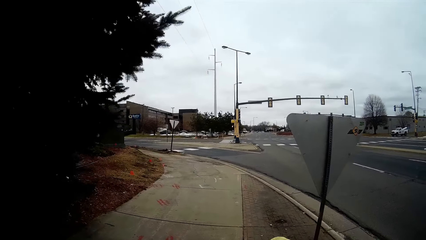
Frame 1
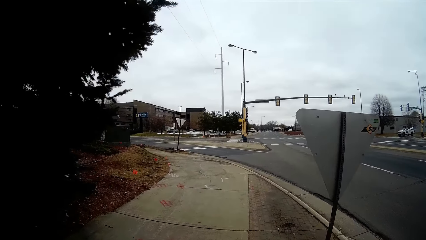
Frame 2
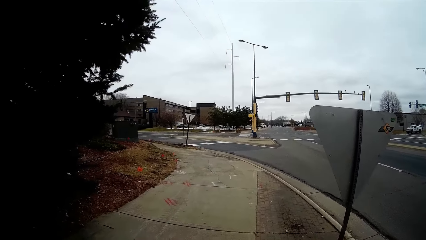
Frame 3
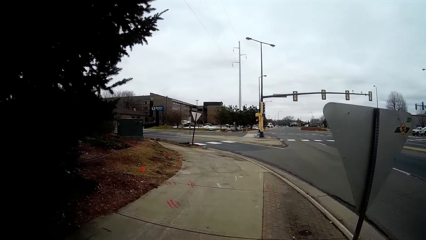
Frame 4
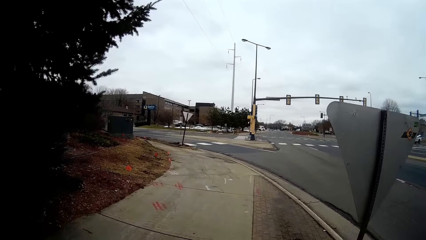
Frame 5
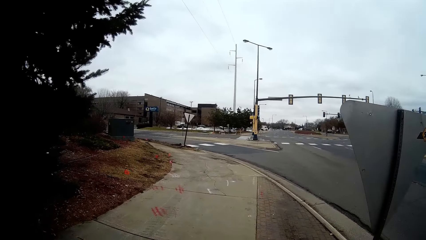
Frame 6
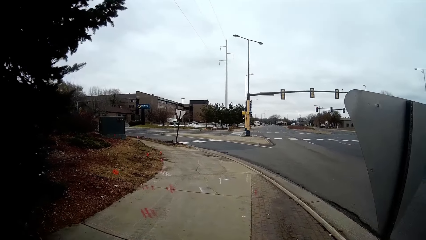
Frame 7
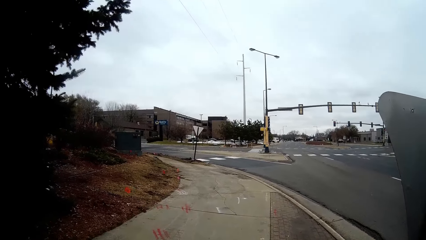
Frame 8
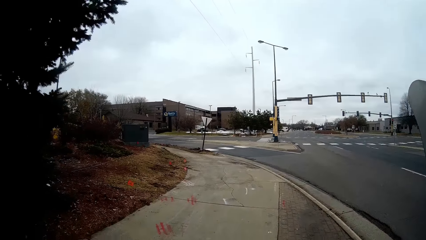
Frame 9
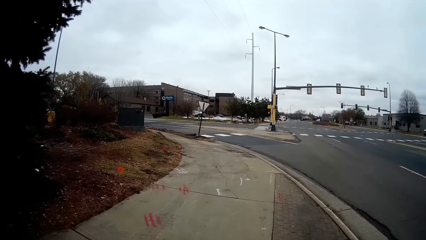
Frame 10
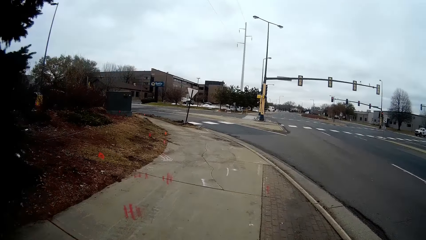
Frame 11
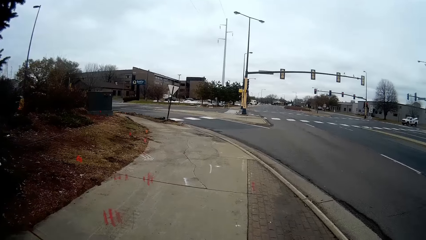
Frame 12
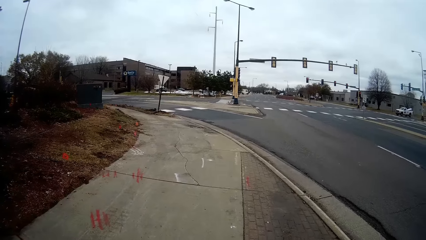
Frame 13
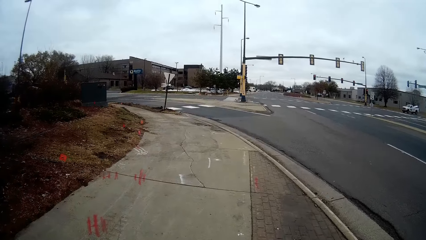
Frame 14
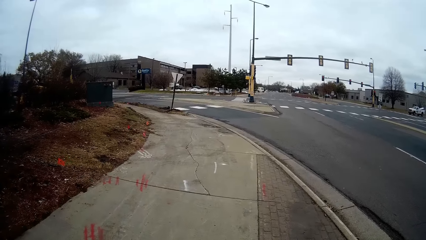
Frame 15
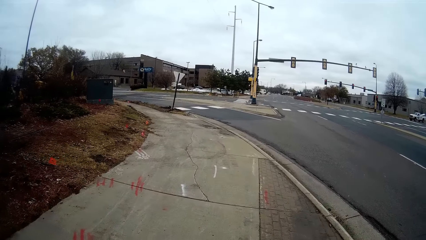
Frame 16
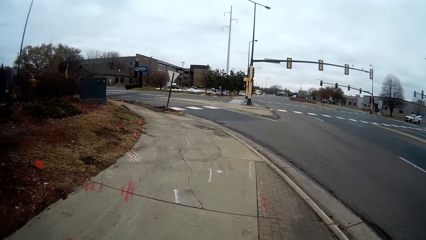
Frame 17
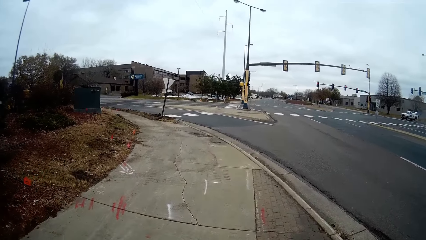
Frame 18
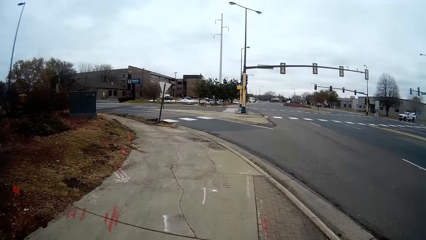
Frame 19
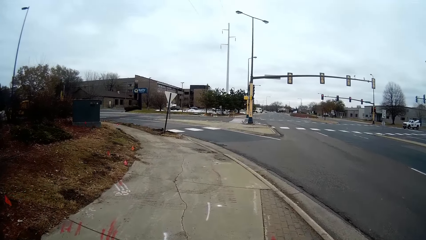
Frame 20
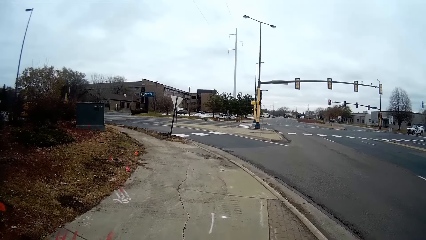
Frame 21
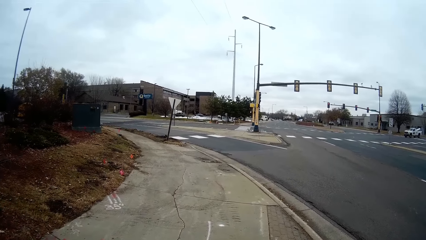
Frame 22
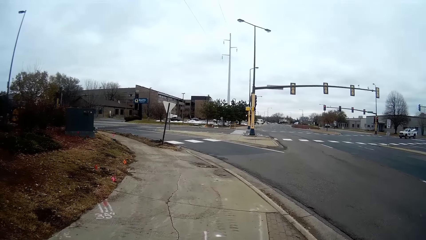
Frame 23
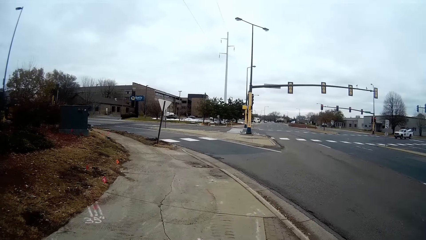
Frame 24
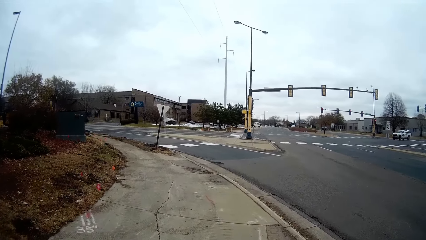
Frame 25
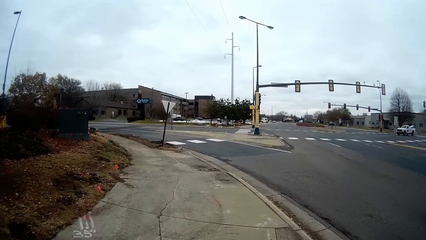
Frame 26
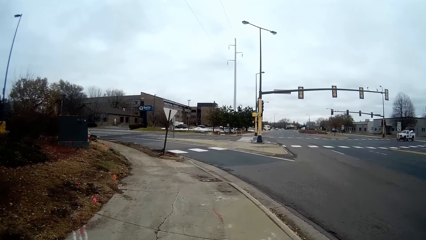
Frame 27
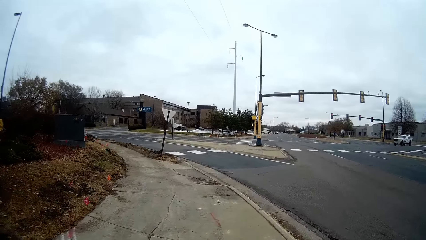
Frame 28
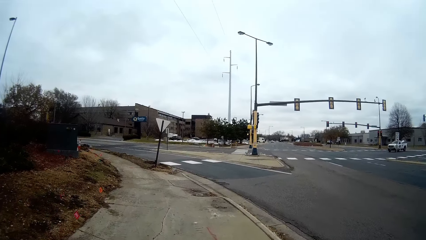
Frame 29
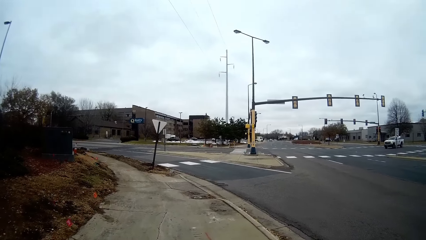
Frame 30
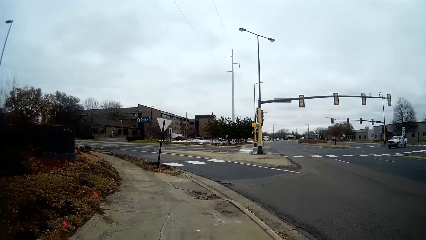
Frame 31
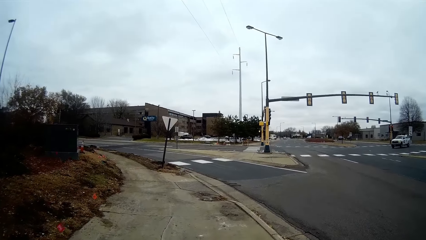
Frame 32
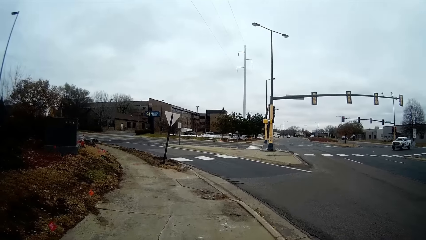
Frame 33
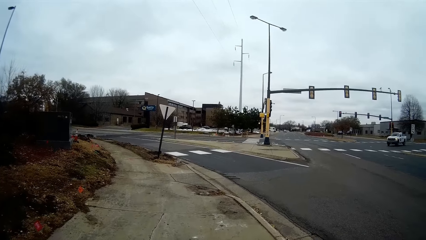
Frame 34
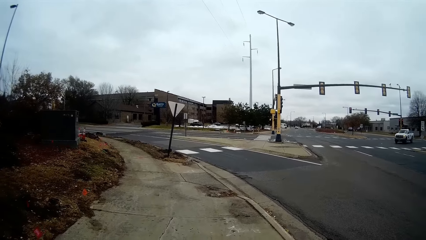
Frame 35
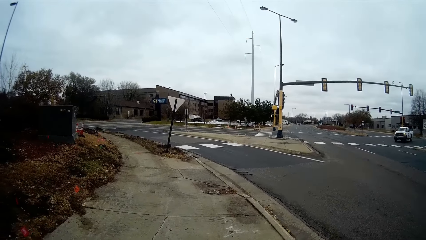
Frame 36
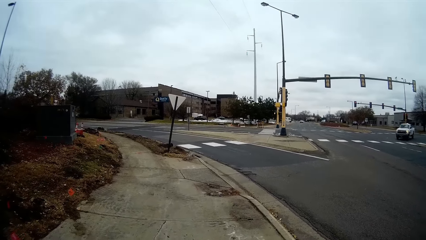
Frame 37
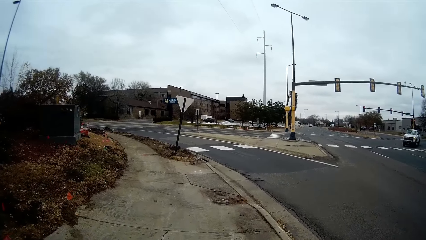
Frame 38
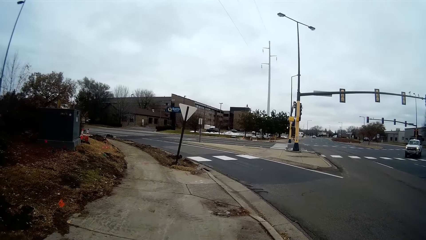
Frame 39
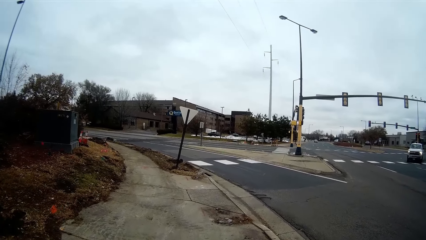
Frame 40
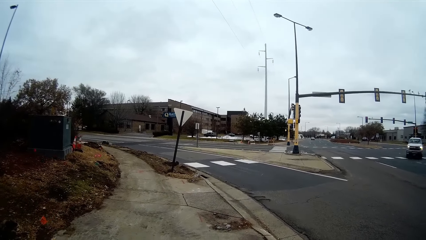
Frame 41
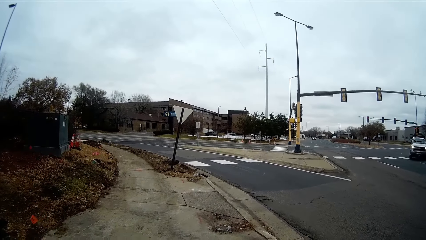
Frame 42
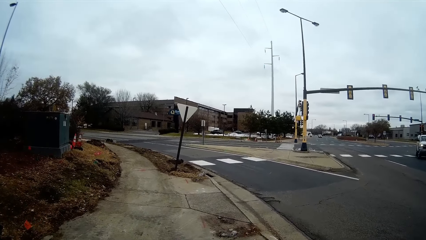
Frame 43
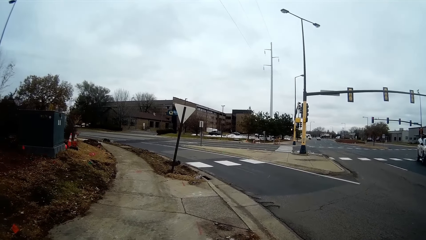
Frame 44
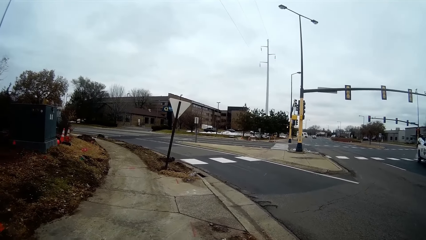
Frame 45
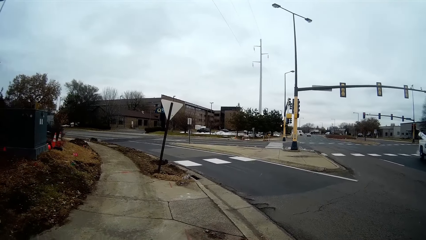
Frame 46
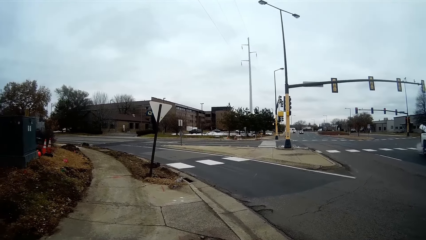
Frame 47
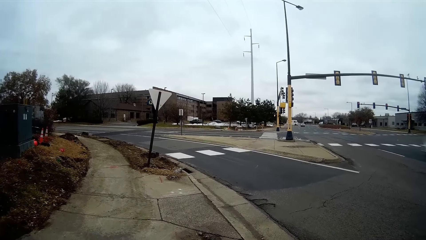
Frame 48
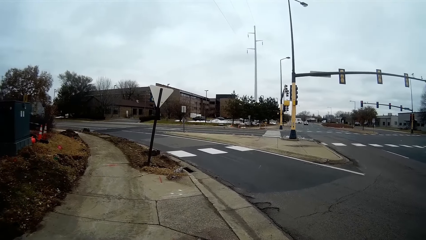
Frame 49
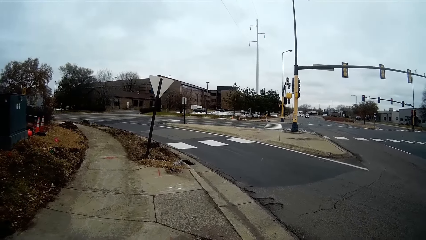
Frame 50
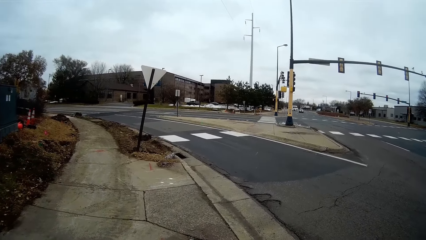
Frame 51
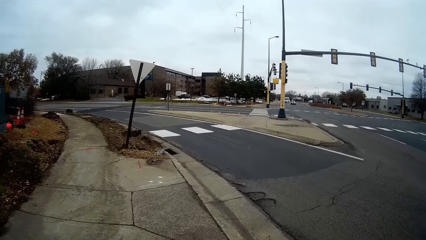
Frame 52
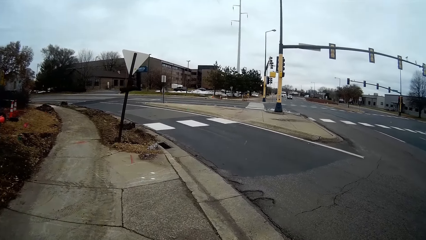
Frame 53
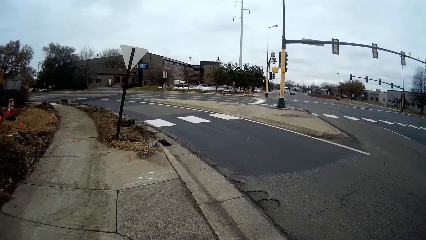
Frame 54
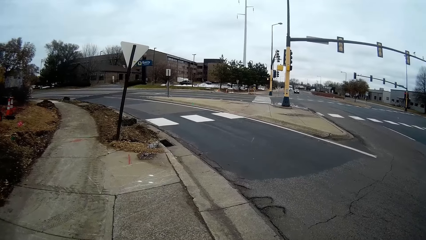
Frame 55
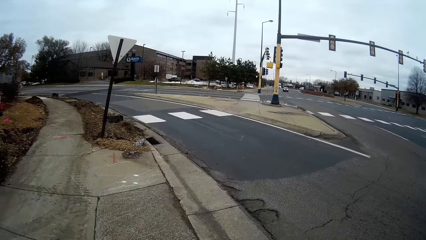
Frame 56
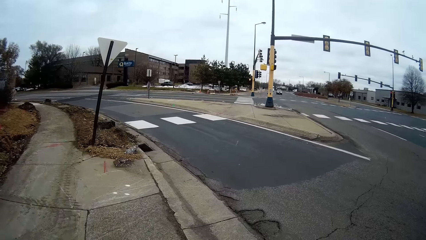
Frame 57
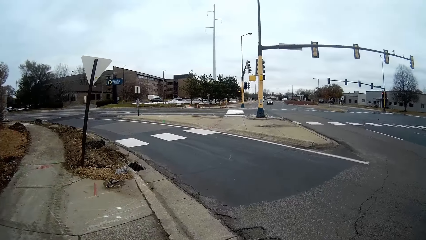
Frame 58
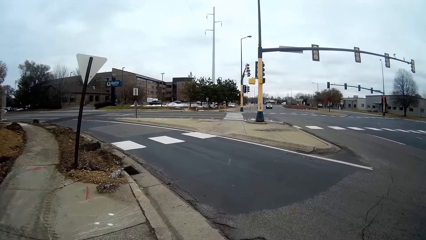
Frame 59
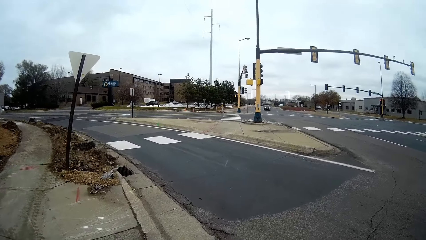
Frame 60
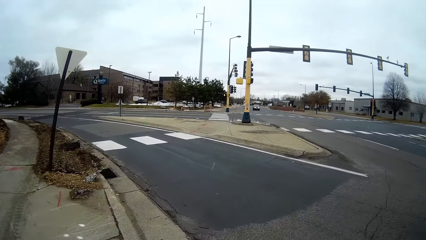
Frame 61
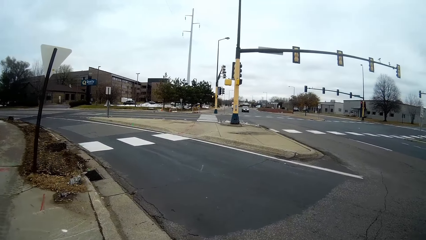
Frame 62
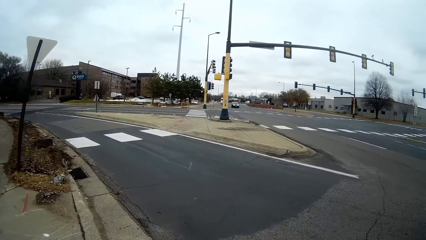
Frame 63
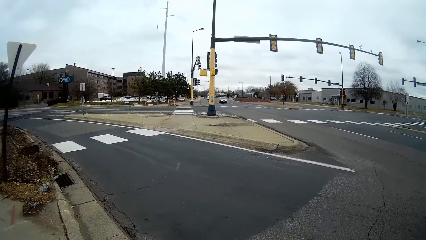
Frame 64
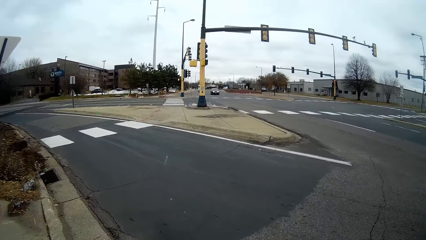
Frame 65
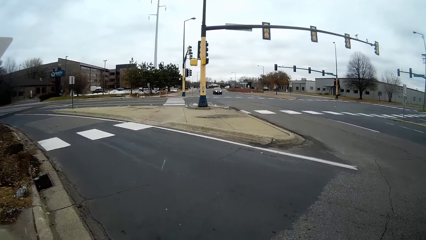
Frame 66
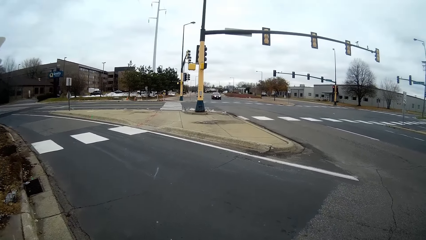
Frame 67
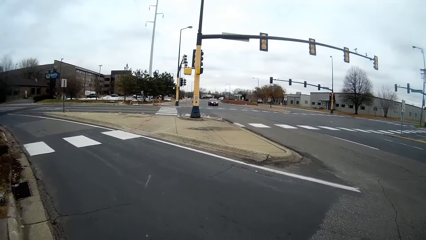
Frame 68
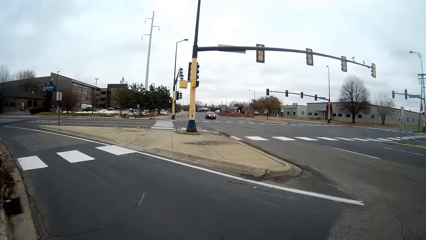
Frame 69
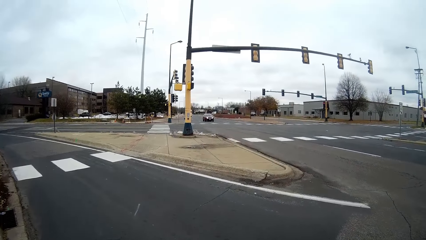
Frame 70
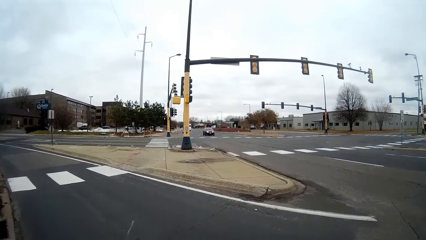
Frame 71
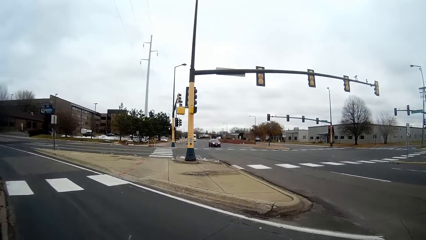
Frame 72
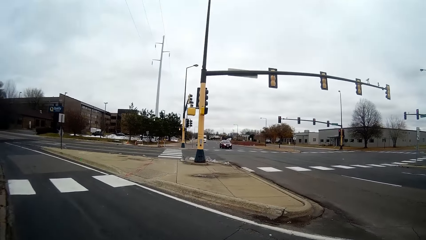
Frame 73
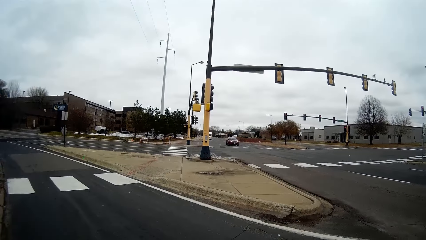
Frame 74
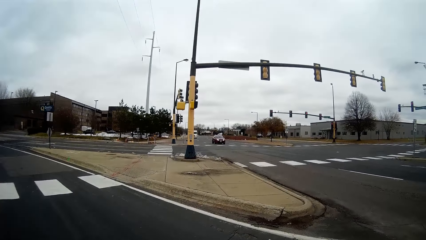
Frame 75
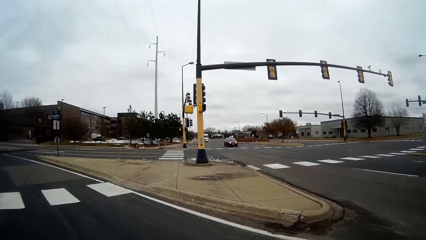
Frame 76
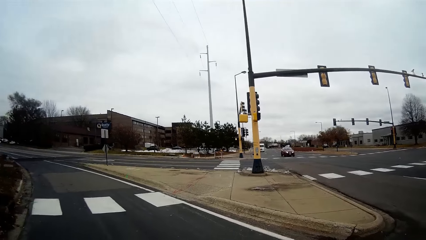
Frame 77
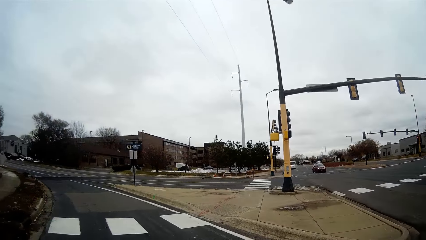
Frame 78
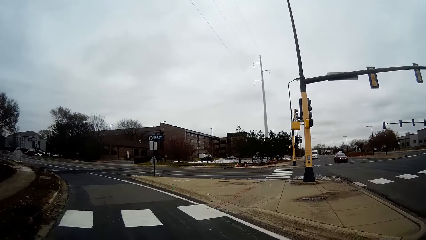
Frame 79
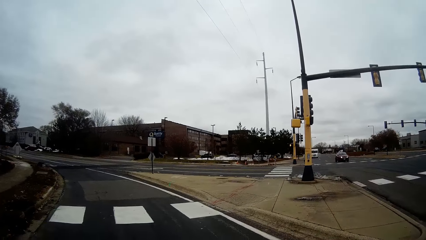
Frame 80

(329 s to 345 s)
The camera wearer crosses the road.
